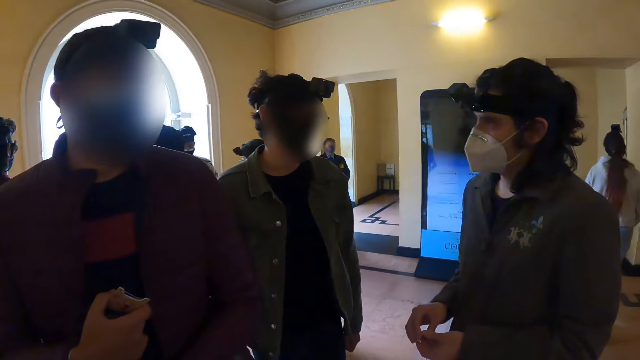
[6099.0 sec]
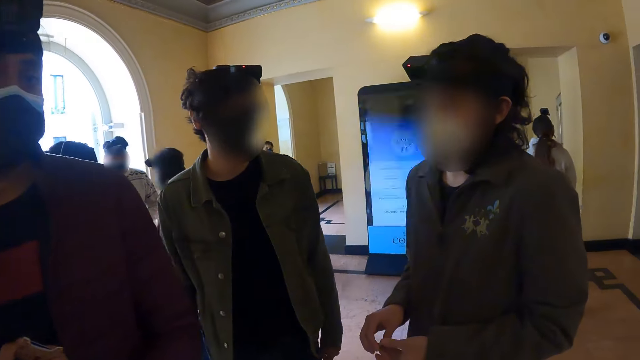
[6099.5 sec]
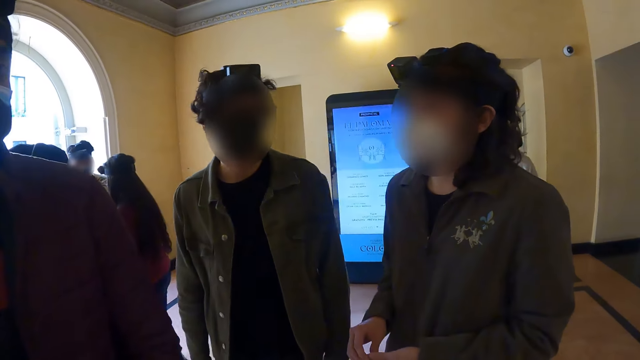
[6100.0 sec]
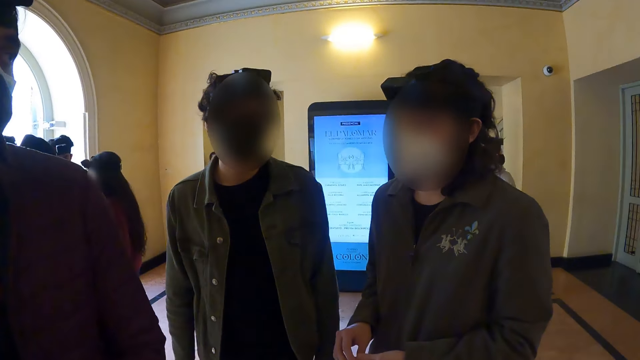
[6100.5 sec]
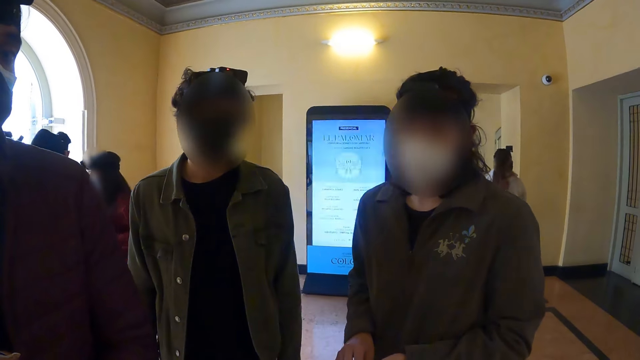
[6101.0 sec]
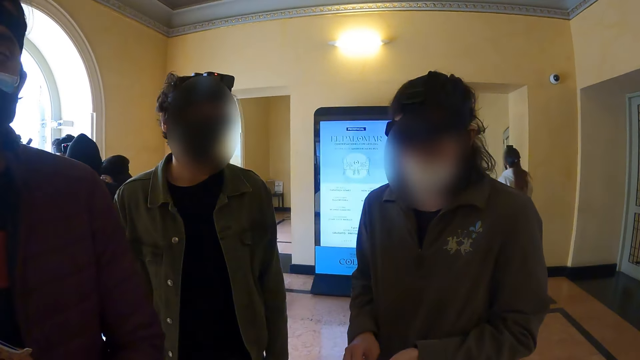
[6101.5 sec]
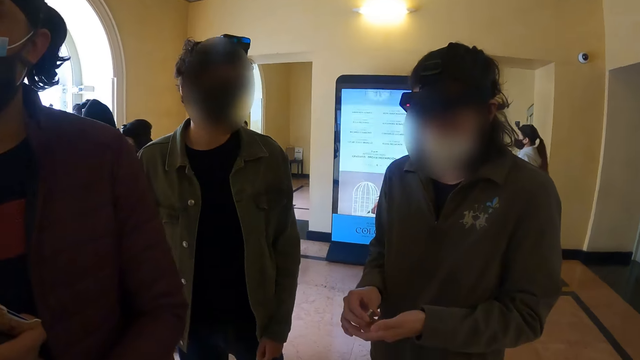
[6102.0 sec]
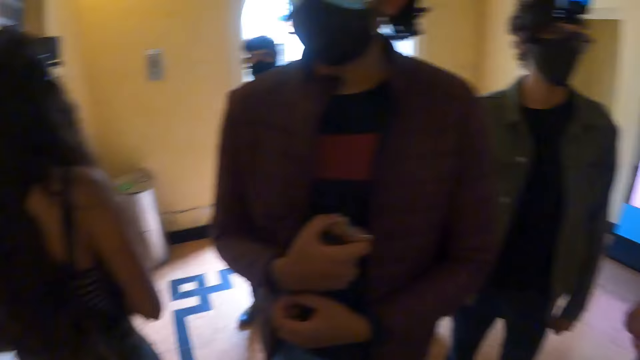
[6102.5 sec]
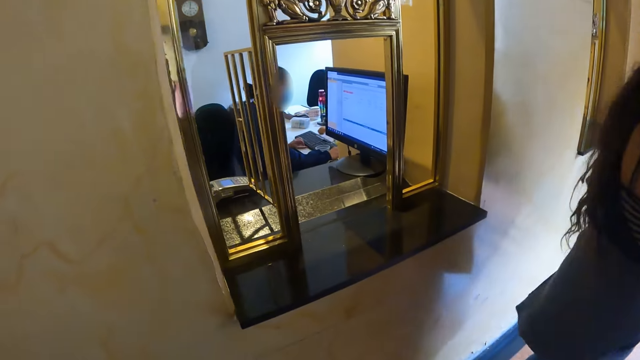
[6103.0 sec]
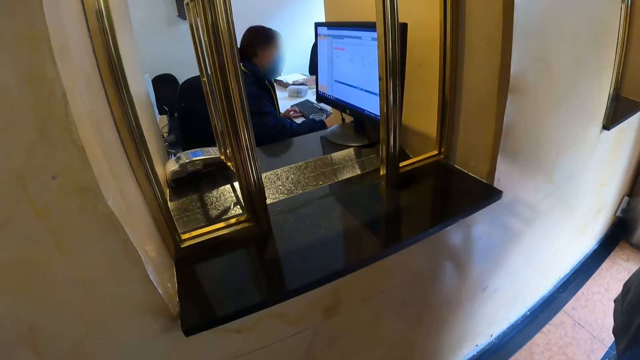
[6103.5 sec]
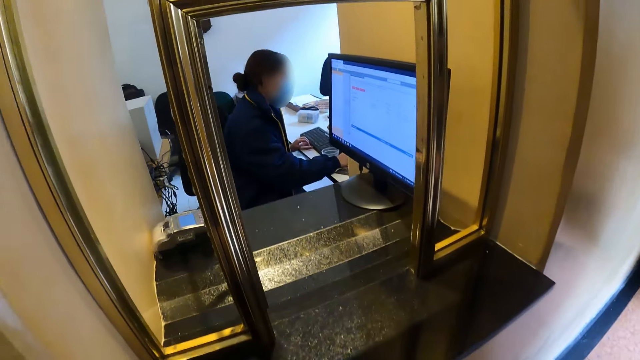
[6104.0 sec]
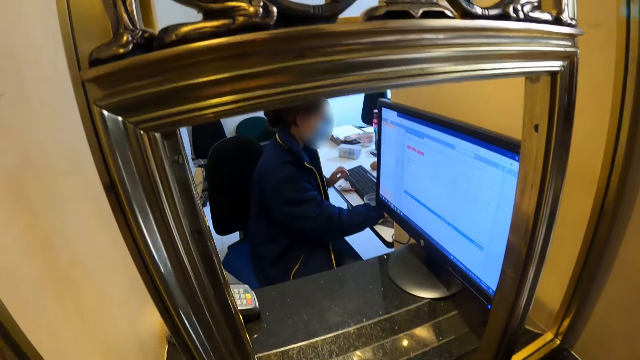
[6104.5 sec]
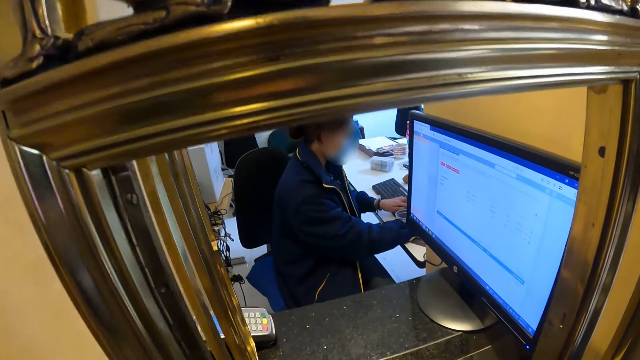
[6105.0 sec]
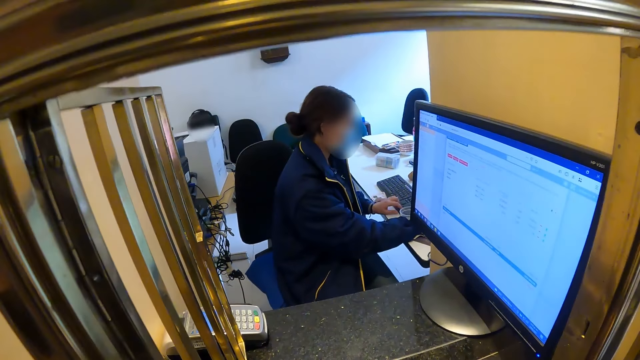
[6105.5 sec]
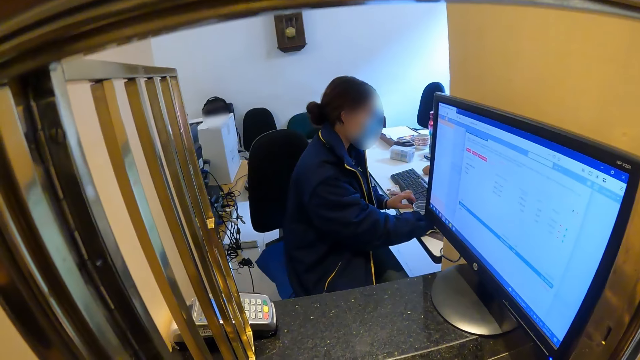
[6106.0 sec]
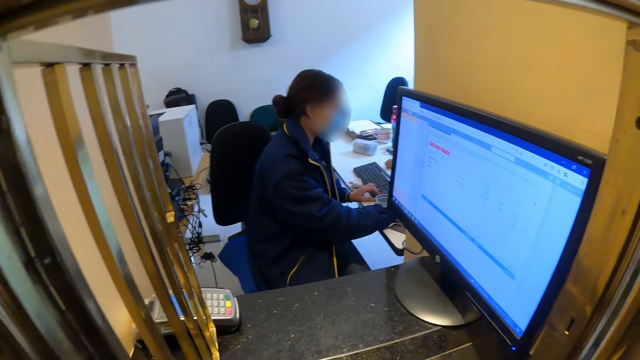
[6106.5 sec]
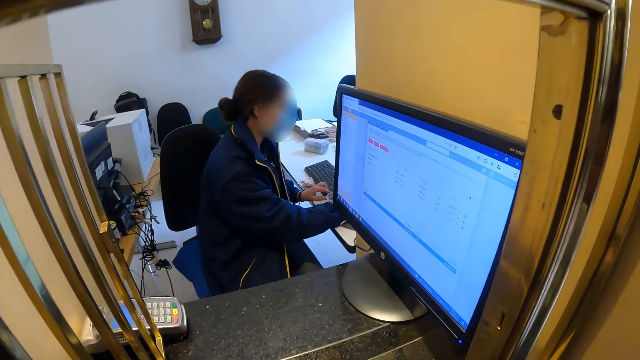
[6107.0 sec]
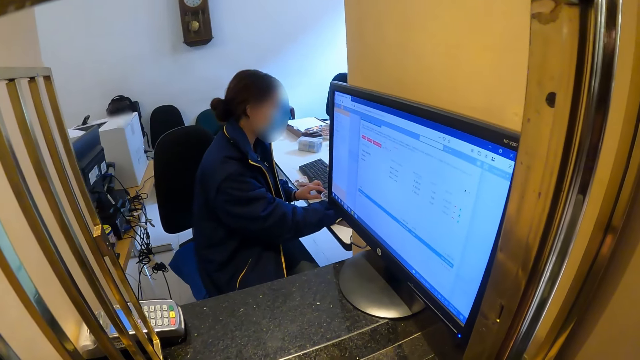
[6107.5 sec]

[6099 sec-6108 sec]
The camera wearer looks around the room. They move towards the desktop screen. They look at the desktop screen.

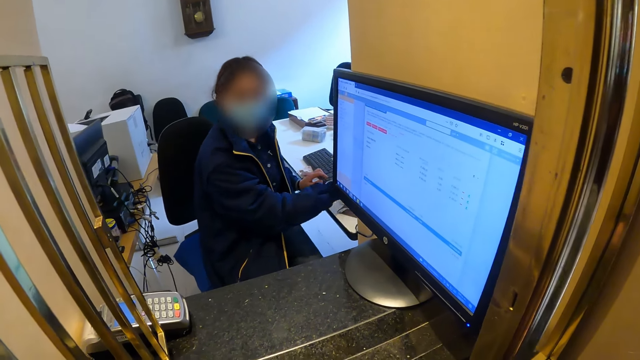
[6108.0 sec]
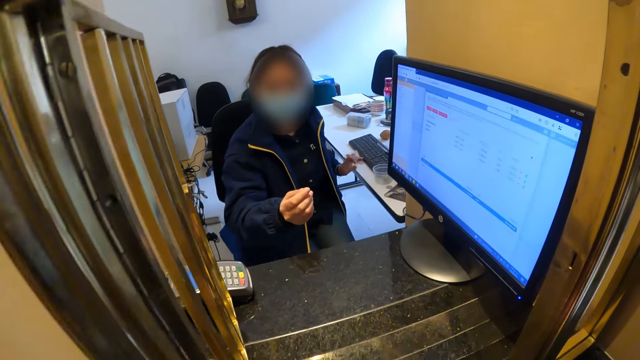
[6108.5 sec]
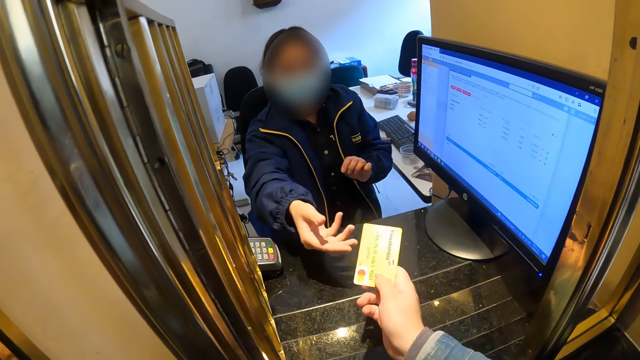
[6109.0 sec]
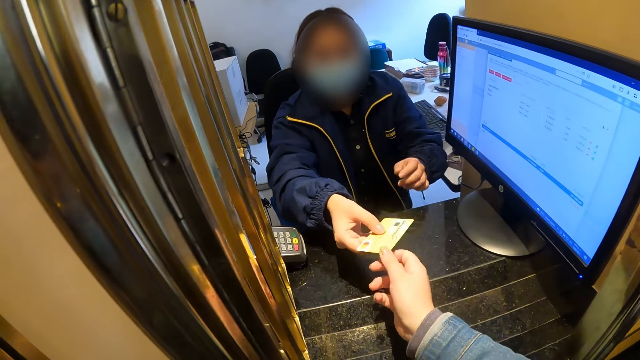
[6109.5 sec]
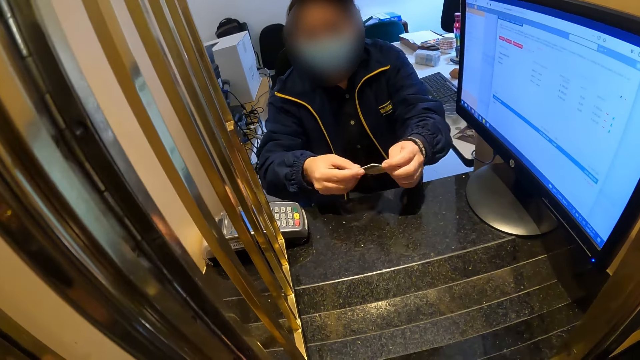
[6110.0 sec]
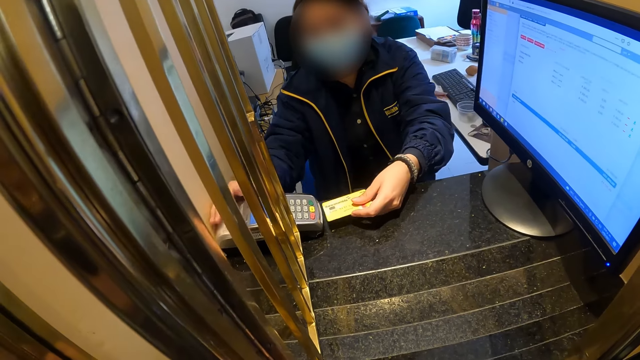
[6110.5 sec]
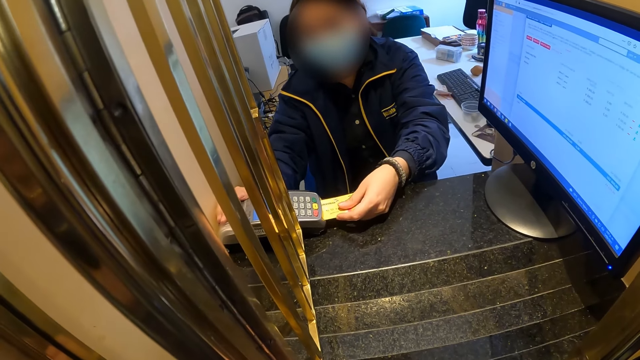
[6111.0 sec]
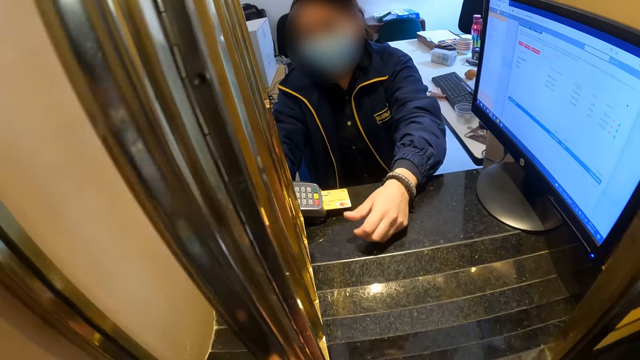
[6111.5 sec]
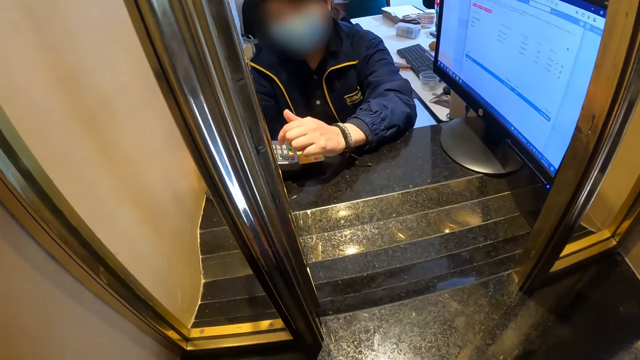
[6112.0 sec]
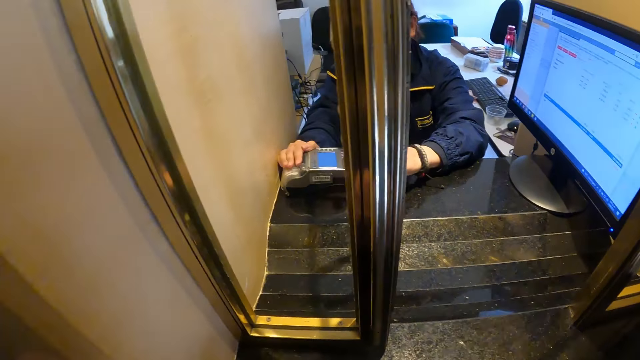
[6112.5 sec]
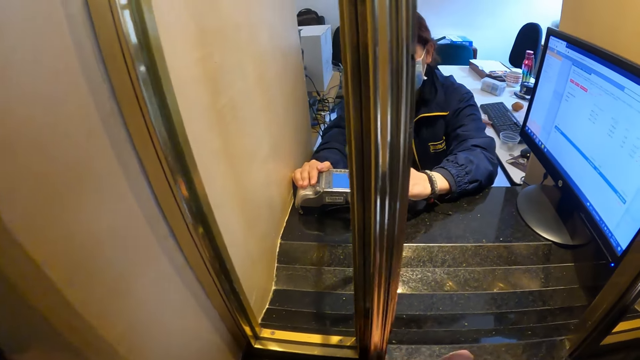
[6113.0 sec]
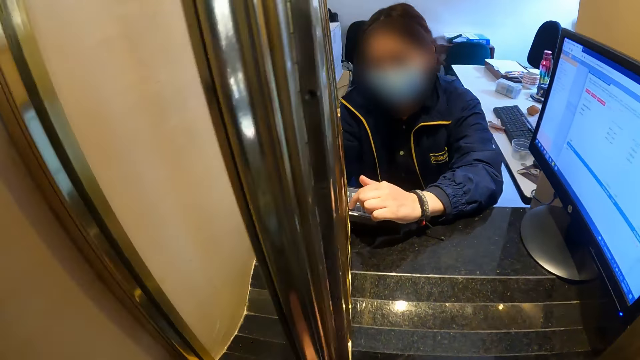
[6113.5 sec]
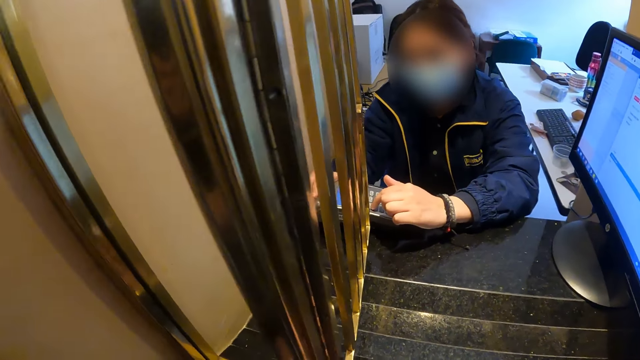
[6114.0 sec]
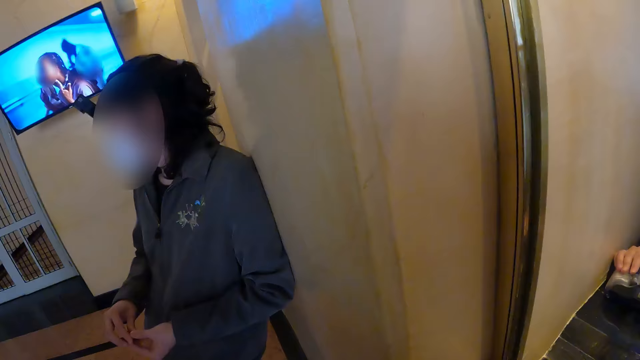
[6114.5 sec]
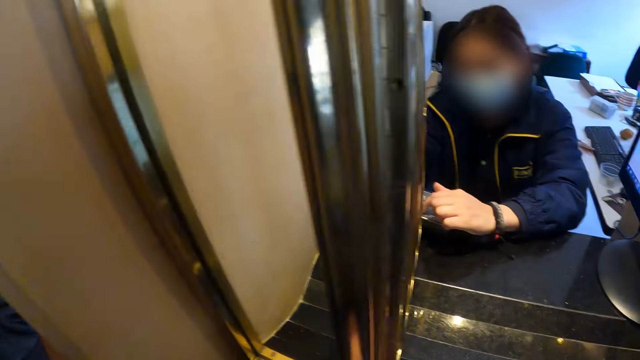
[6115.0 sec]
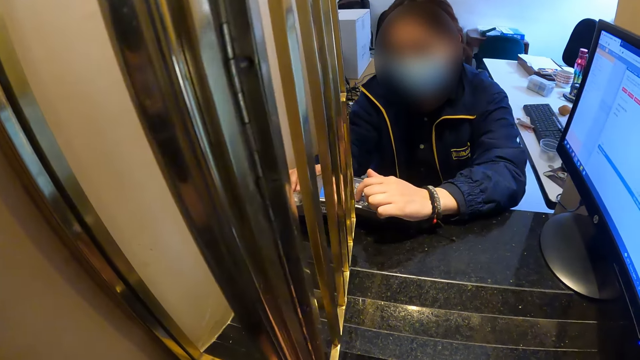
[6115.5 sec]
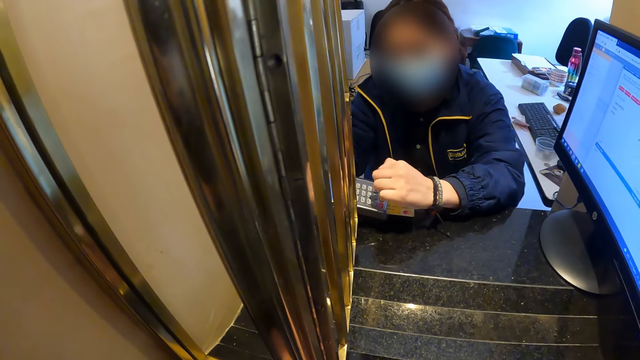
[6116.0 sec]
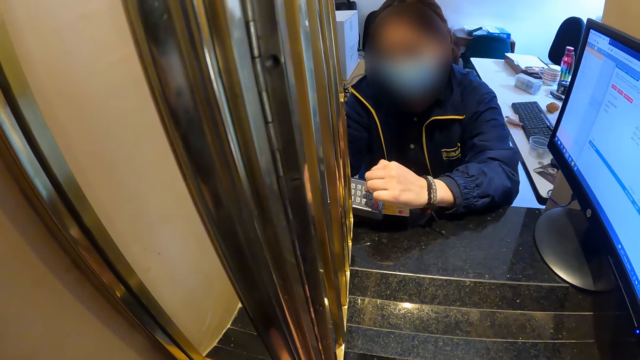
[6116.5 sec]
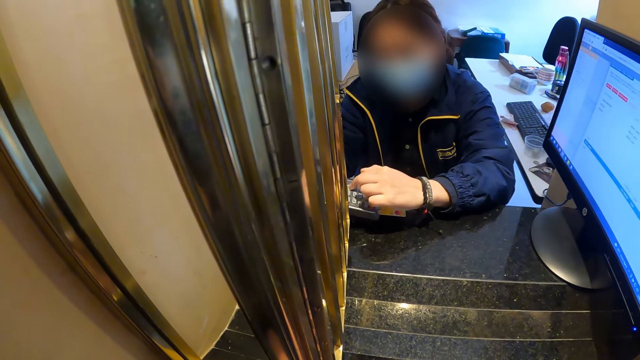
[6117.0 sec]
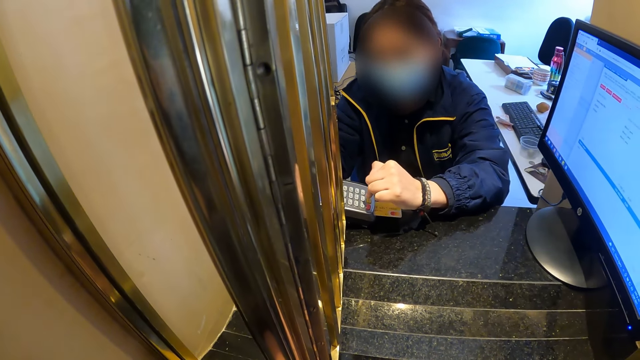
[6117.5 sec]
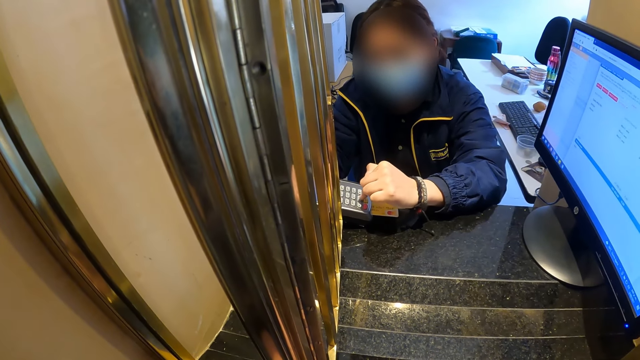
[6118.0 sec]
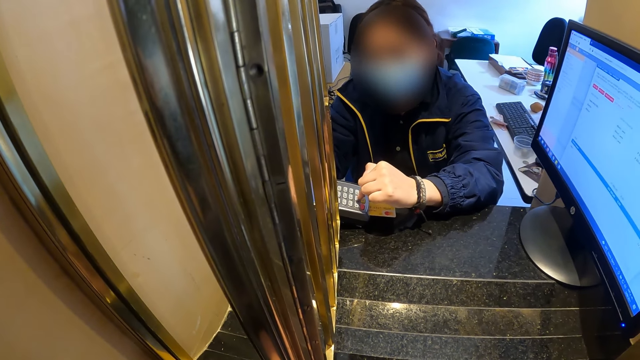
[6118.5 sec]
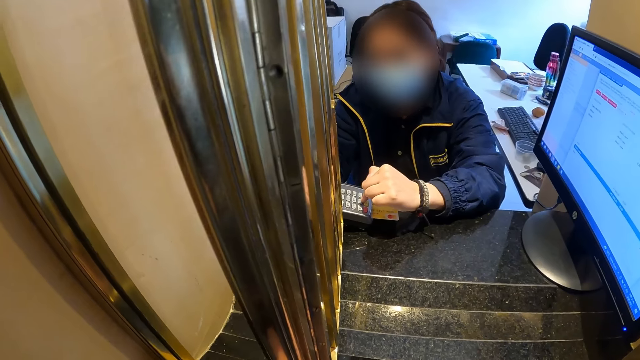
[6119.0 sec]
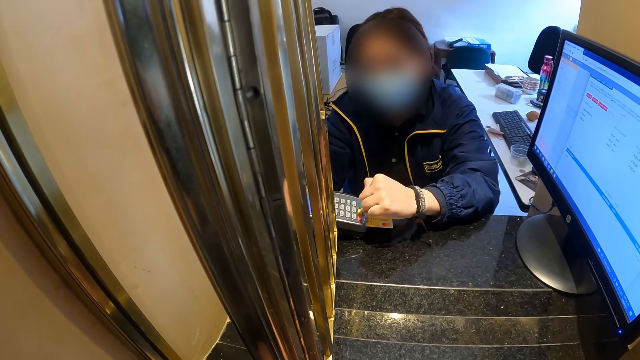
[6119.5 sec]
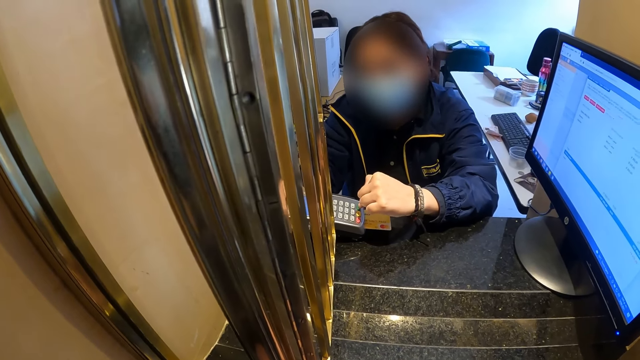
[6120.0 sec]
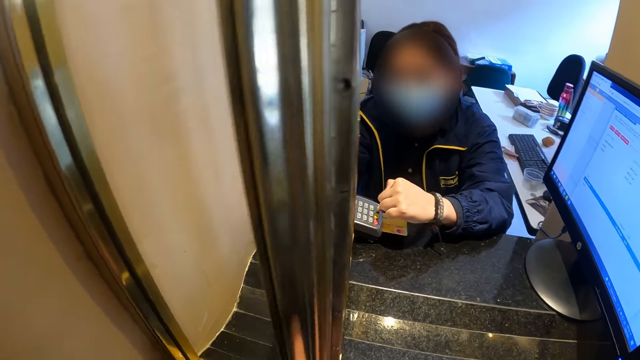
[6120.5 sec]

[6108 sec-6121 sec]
A woman stretches her hand towards the camera wearer. The camera wearer holds the card. They give the master card to the woman. The woman takes the card from the camera wearer. The woman holds the cards with both hands and holds the micro ATM or credit card machine. The woman inserts the card into the micro ATM. The woman types a code on the credit card machine. The woman looks at the camera wearer. The camera wearer looks on the other side. They look at the woman. The woman operates the micro ATM.
